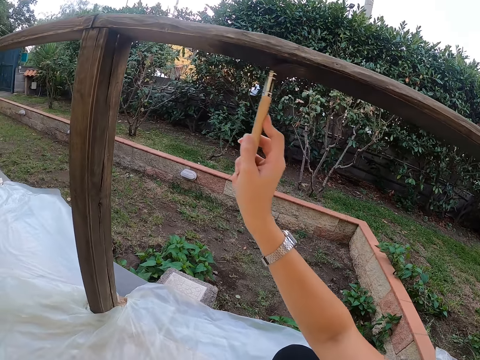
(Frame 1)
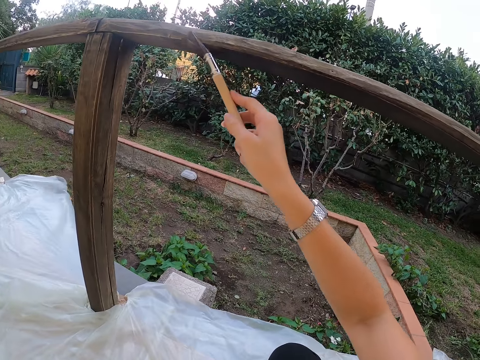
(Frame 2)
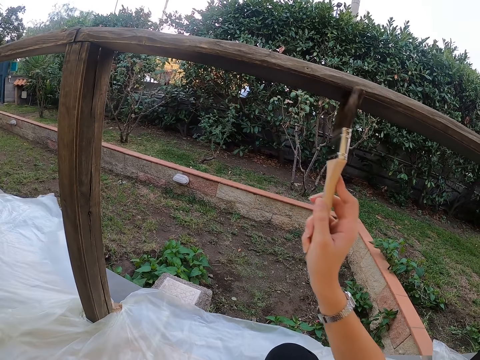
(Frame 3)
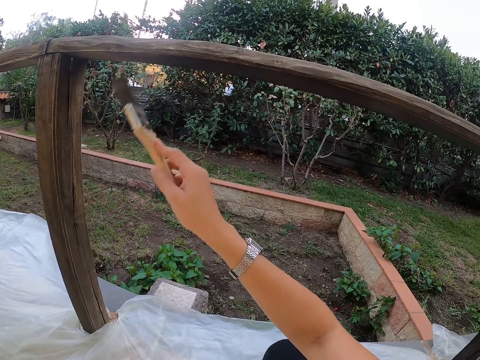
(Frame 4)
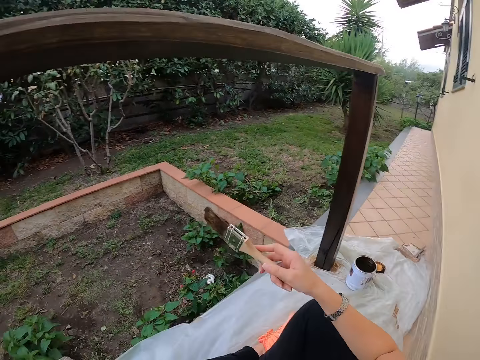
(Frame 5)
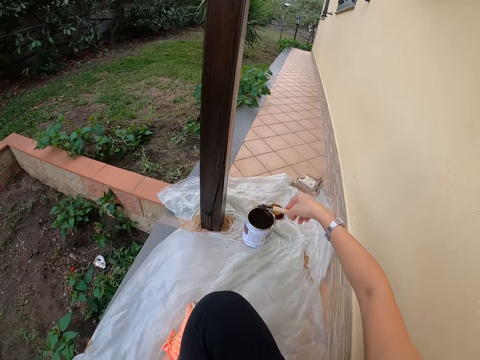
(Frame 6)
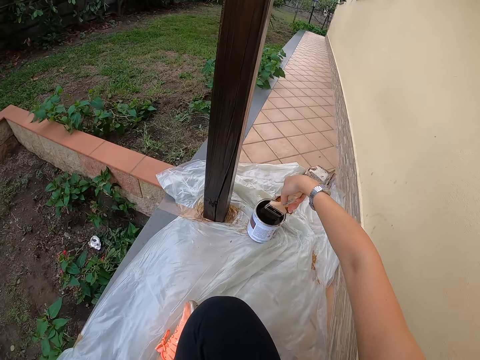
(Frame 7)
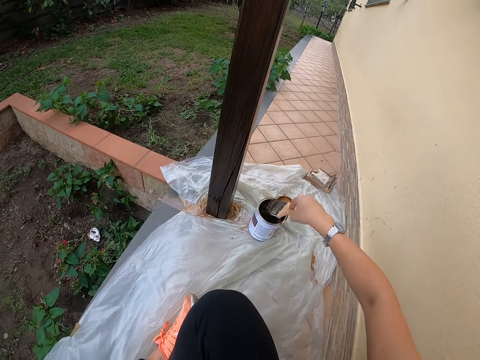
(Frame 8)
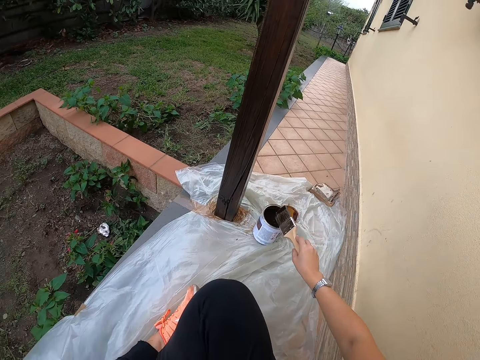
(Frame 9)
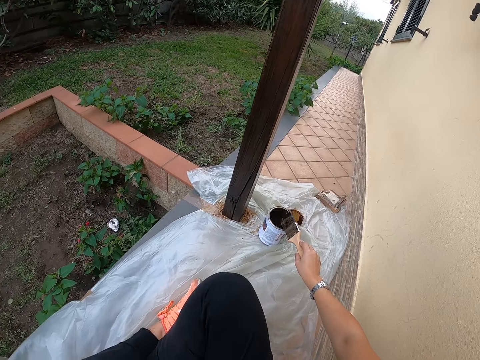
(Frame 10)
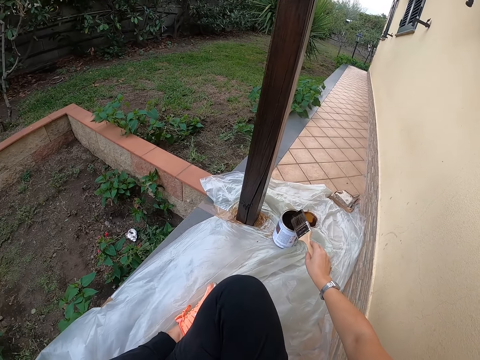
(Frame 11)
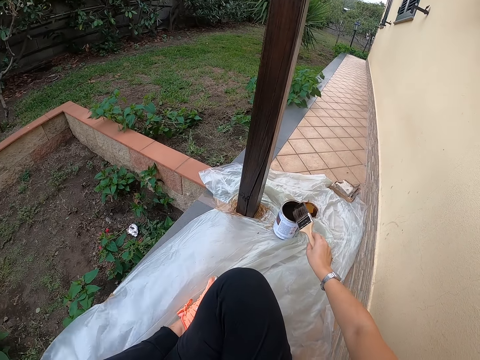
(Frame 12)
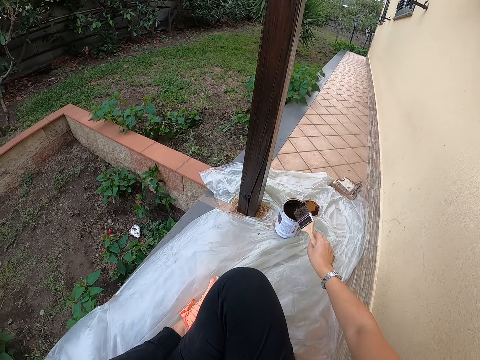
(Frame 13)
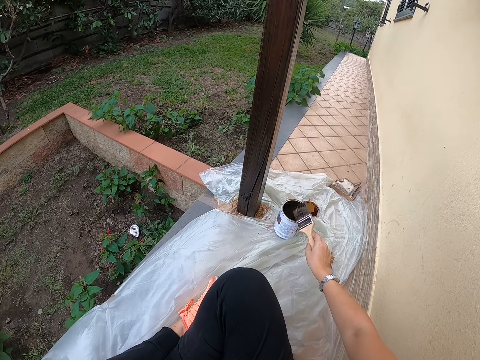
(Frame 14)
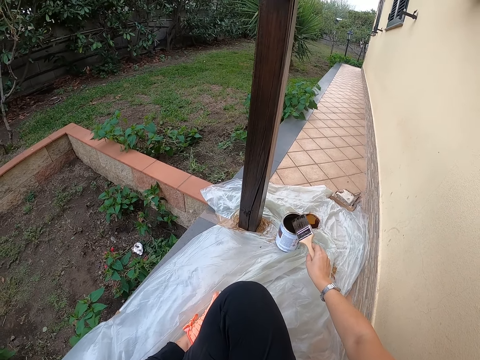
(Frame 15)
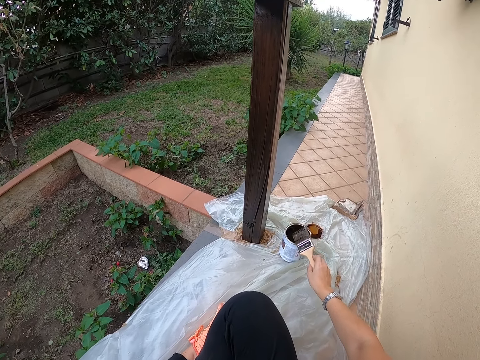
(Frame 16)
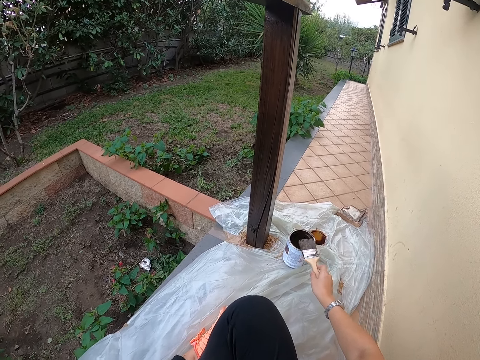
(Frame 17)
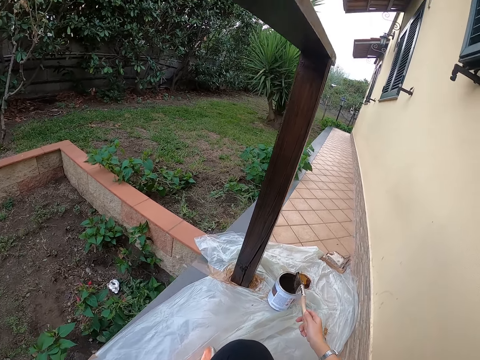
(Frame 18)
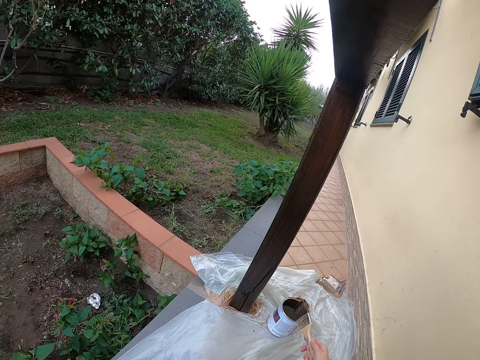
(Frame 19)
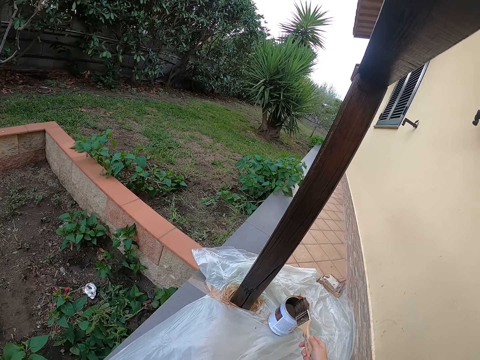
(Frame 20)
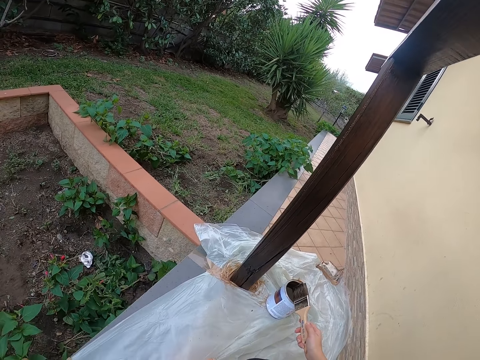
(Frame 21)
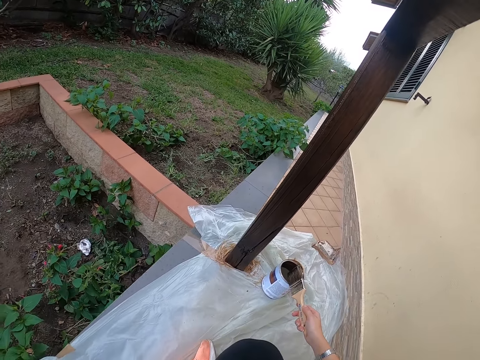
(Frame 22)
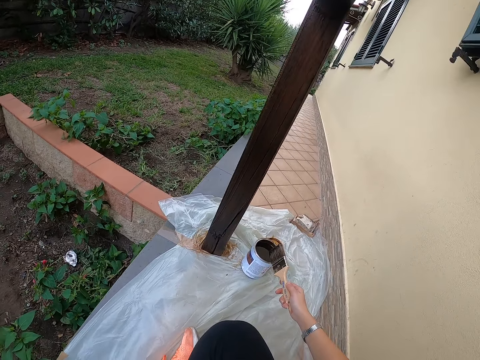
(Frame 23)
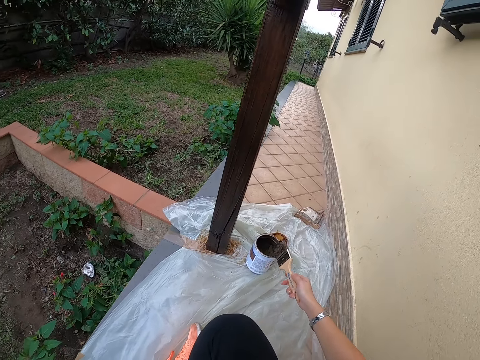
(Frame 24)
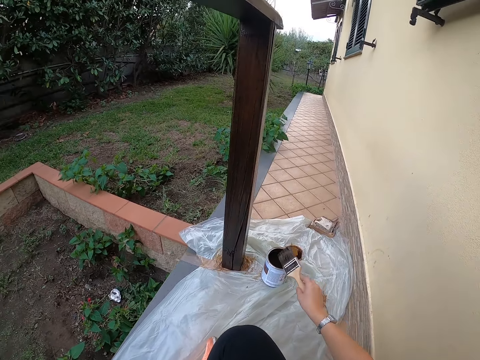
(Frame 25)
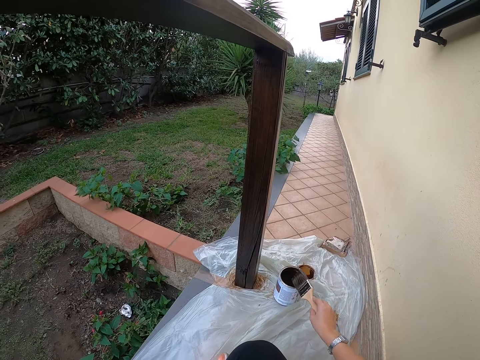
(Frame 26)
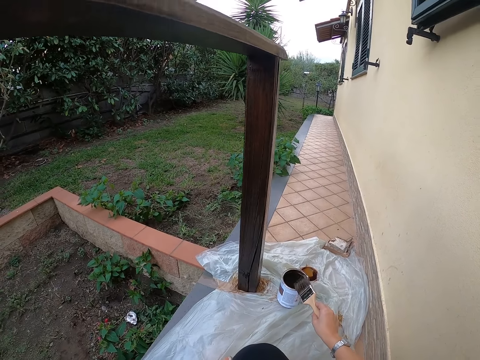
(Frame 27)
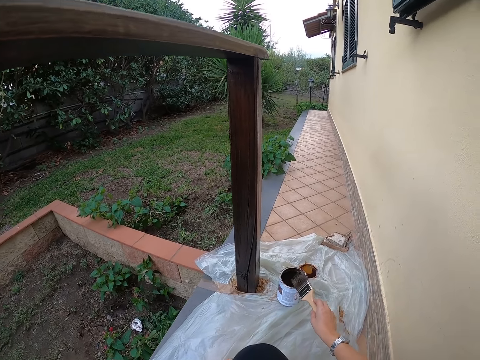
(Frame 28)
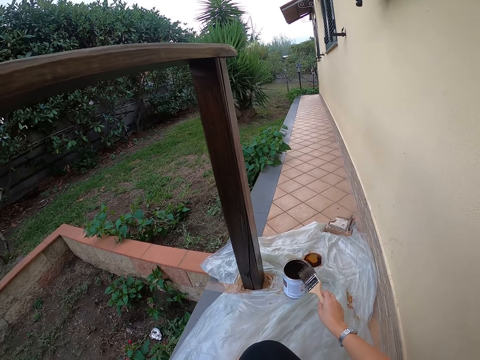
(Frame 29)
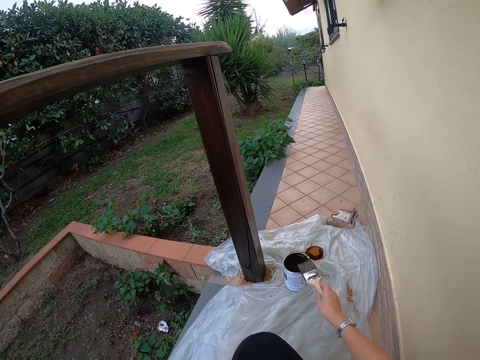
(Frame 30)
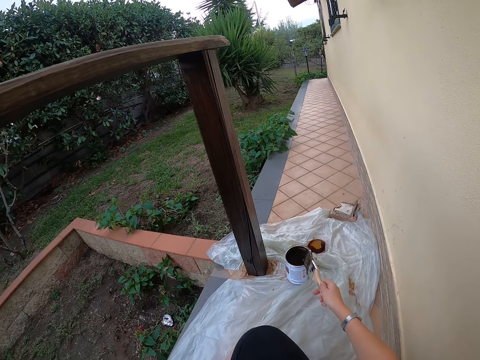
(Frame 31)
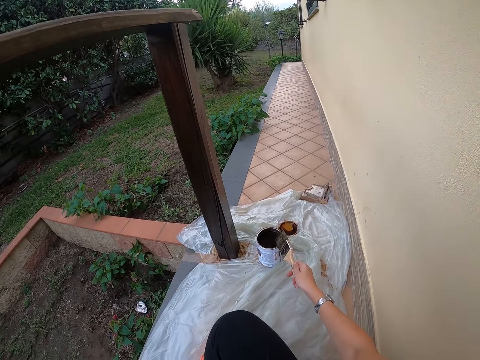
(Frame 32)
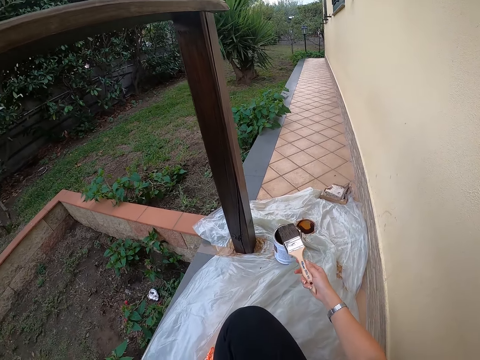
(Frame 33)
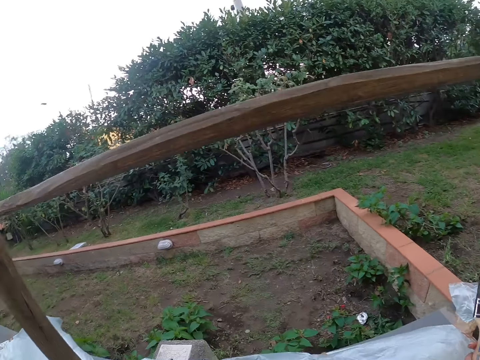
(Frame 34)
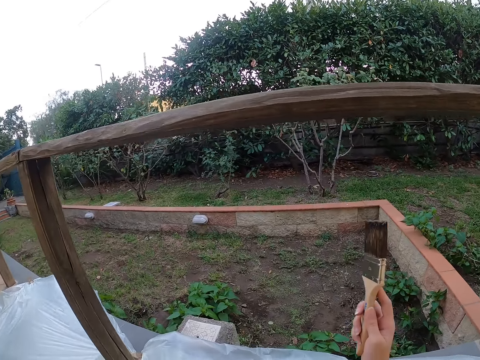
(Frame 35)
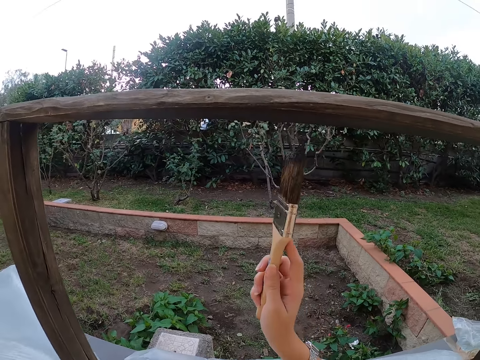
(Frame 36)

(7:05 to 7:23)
The camera wearer moves a paintbrush. They dip the paintbrush in a paint can. They pick paint with the paintbrush. They hit the brush on the paint can. They turn the paintbrush. They bang the paintbrush on the can. They turn the paintbrush. They bang the paintbrush on the can. They turn the paintbrush. They bang the paintbrush on the can. They move the paintbrush.

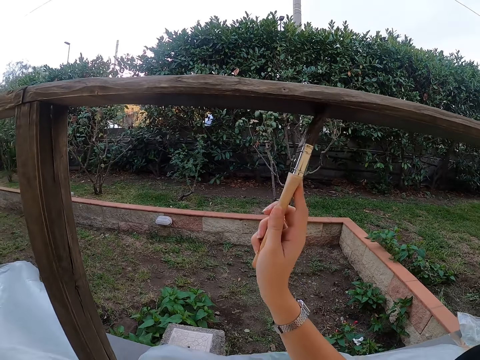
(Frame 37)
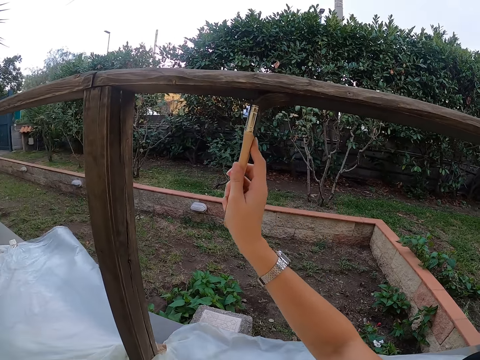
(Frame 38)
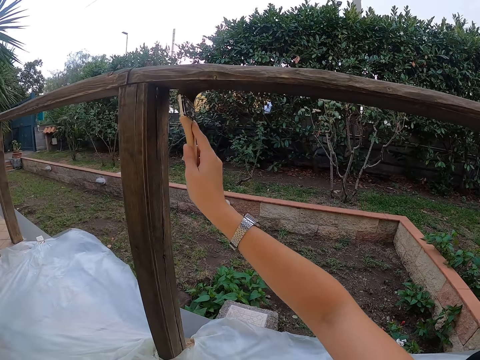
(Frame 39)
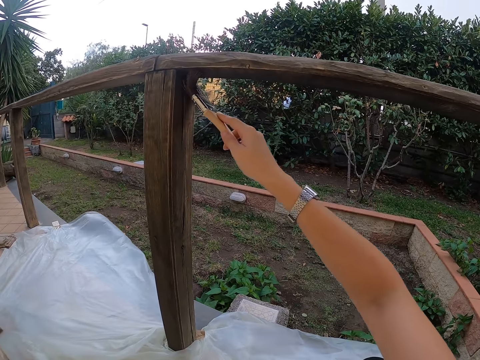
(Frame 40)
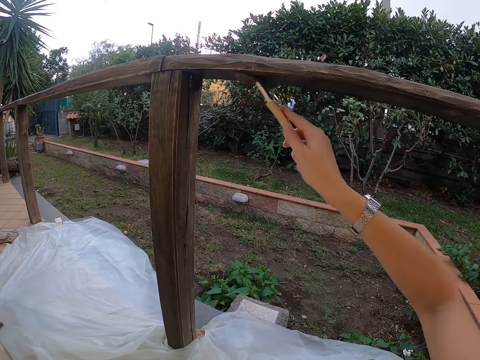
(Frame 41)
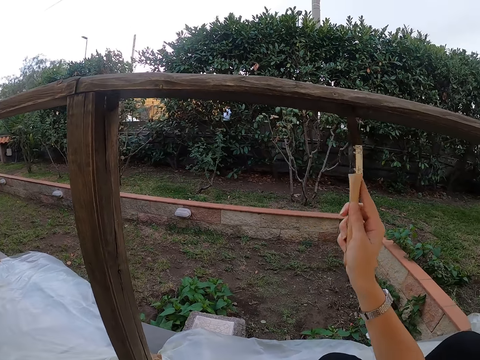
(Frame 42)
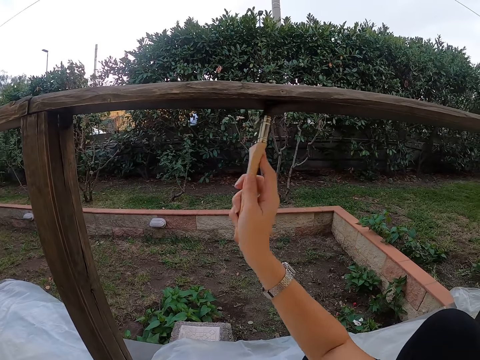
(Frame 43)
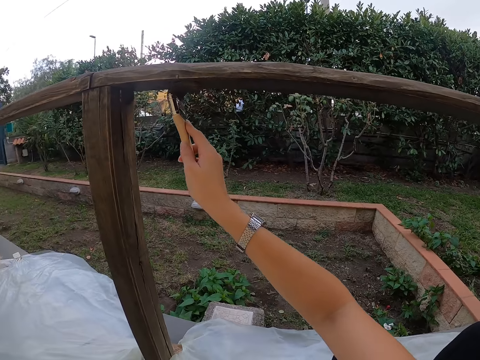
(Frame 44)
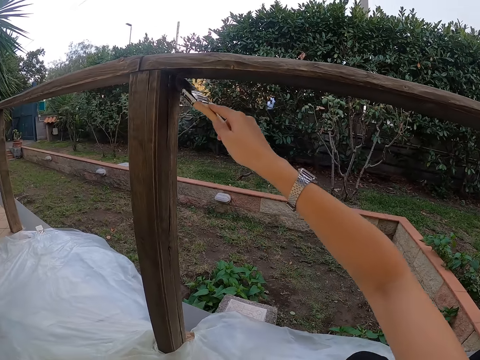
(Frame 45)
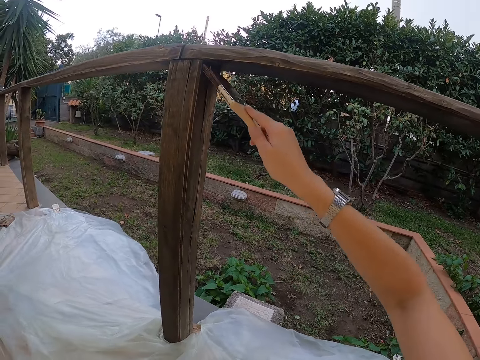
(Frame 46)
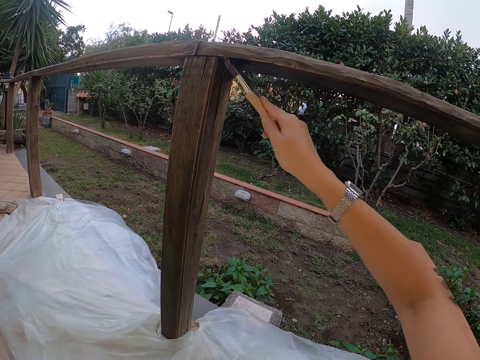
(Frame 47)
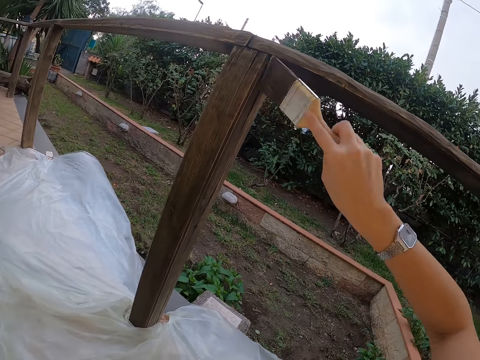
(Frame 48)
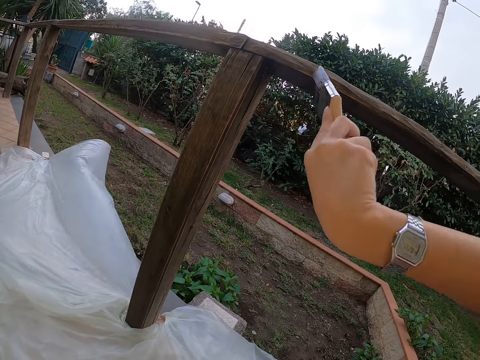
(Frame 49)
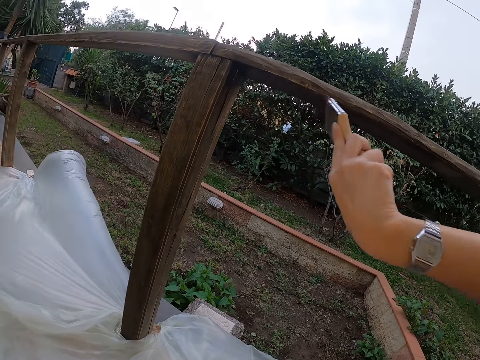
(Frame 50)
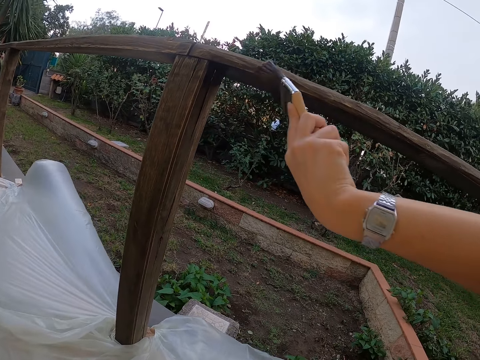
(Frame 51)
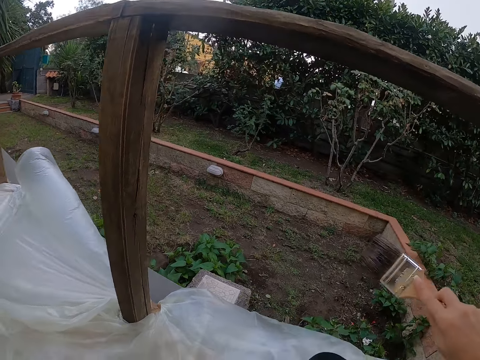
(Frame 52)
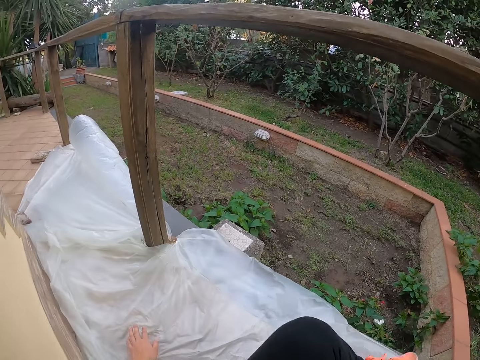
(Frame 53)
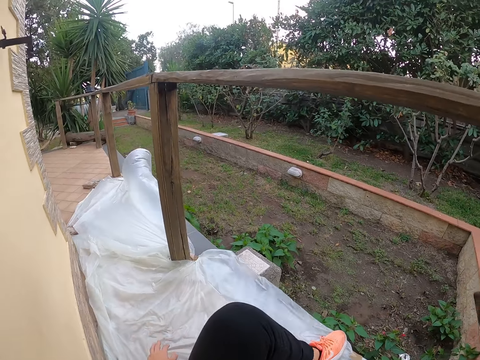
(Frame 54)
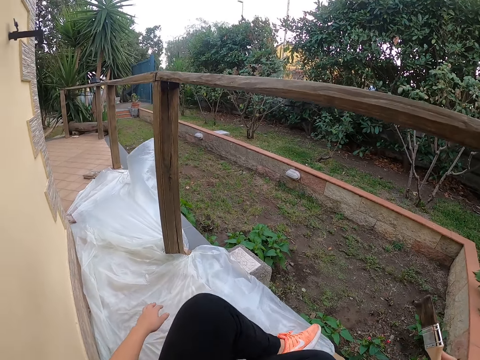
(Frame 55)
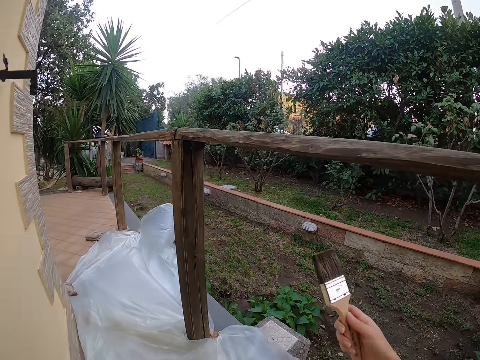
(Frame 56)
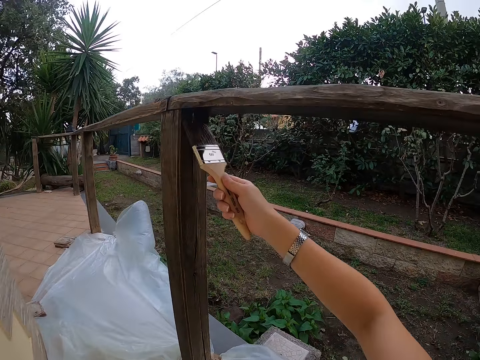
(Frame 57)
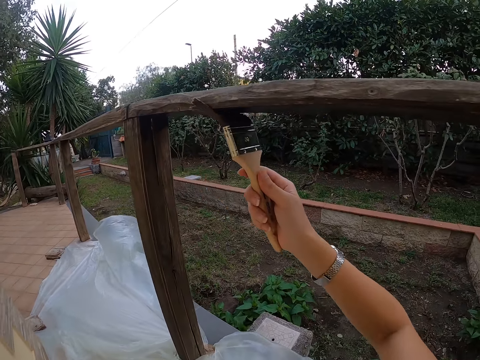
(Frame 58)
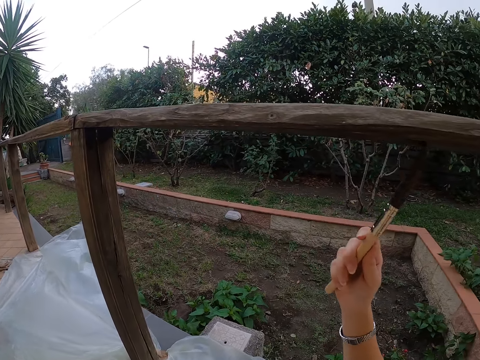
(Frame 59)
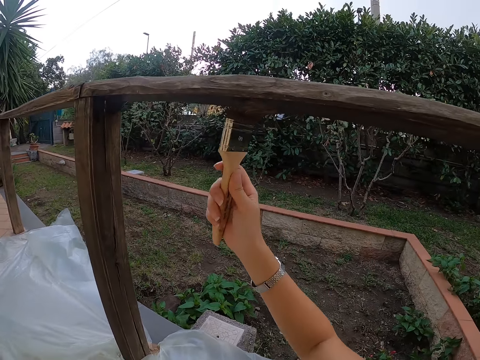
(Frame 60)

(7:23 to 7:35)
The camera wearer paints the wooden rail with the paintbrush. They turn the paintbrush. They paint on the wood with the paintbrush. They shift on the floor. They paint the wooden rail with the paintbrush.
